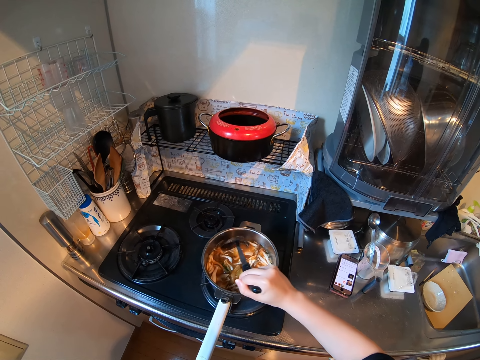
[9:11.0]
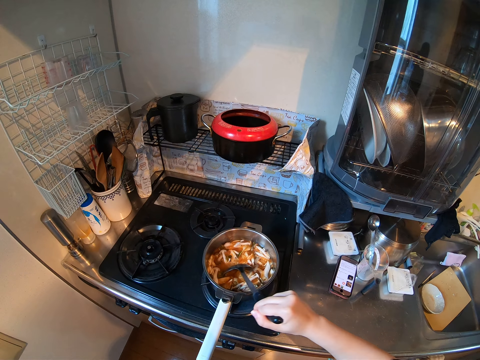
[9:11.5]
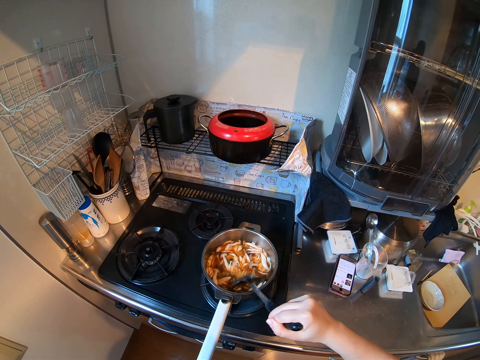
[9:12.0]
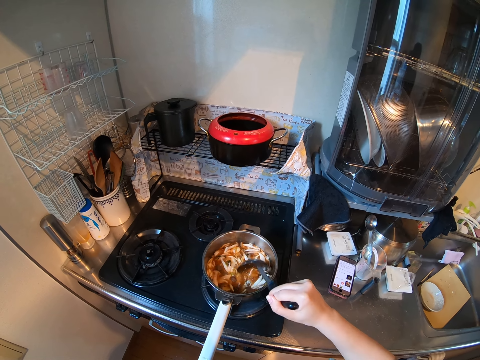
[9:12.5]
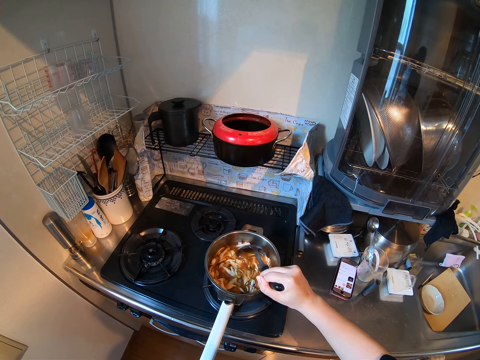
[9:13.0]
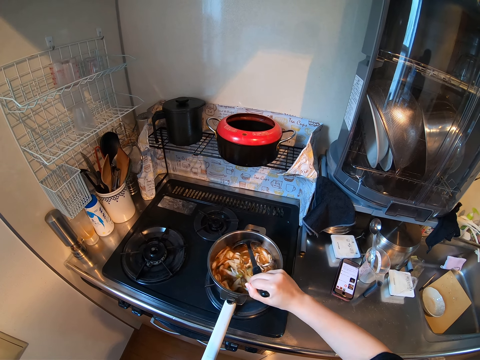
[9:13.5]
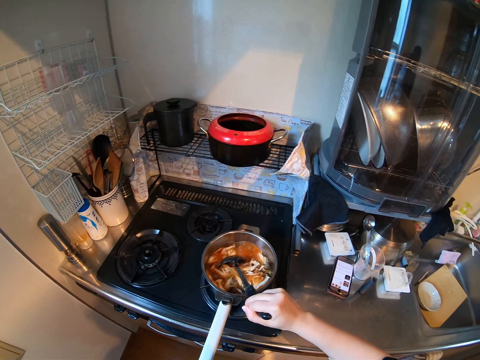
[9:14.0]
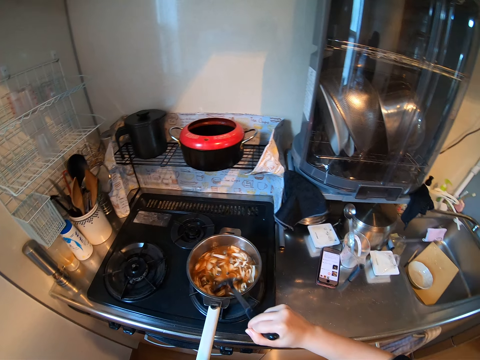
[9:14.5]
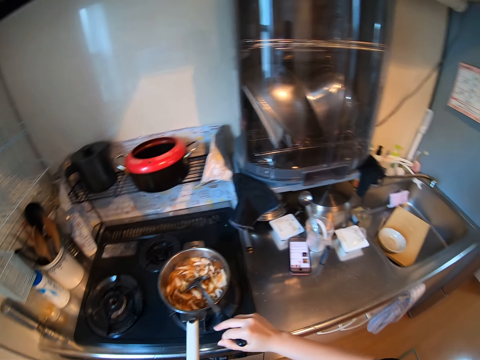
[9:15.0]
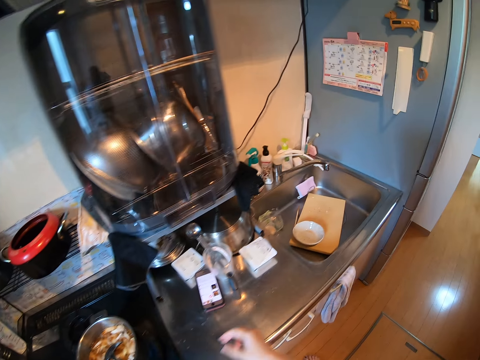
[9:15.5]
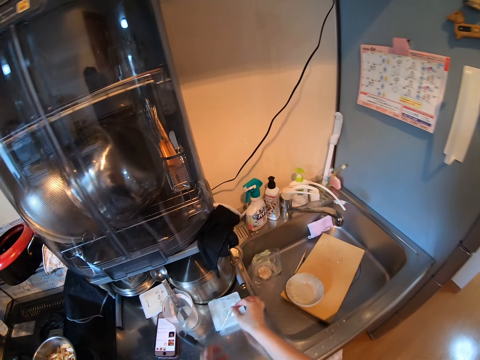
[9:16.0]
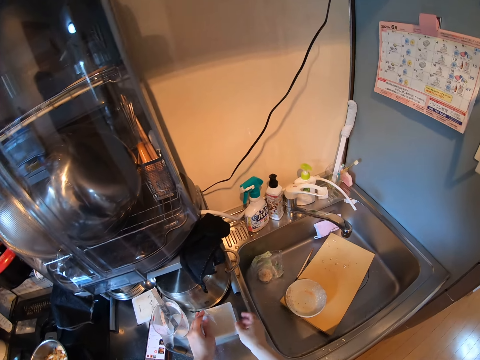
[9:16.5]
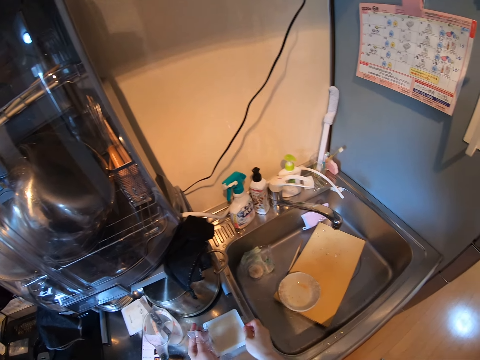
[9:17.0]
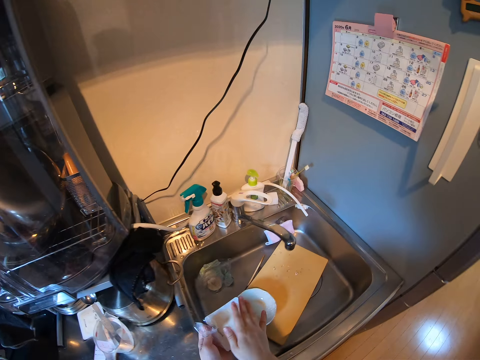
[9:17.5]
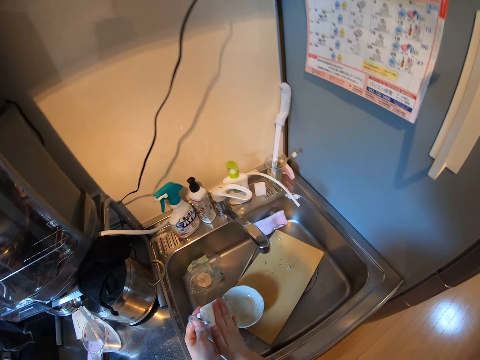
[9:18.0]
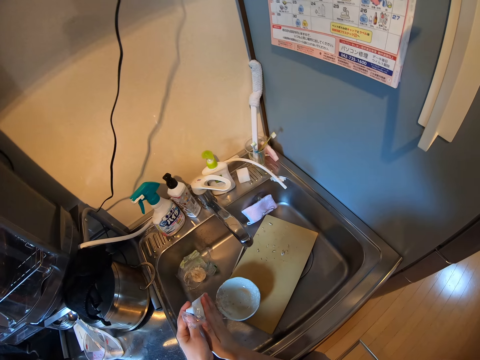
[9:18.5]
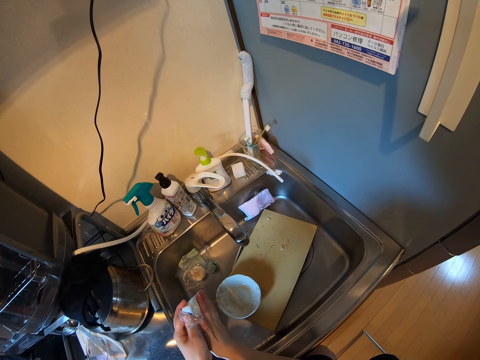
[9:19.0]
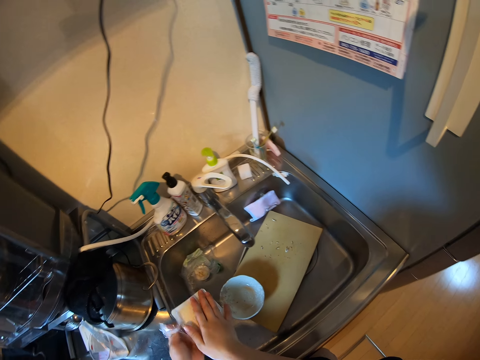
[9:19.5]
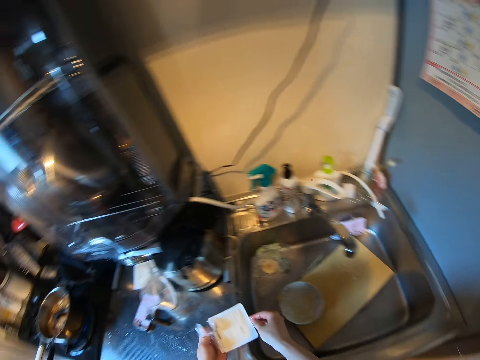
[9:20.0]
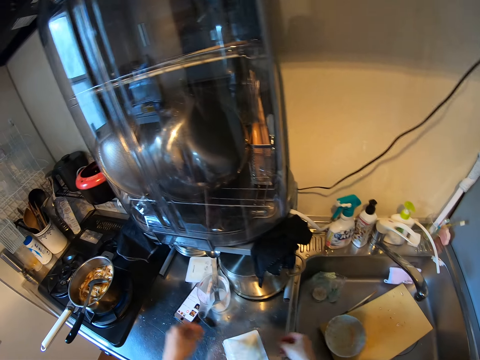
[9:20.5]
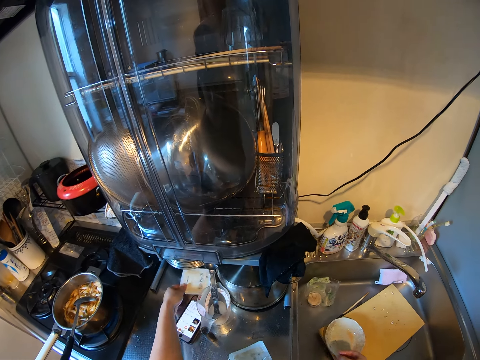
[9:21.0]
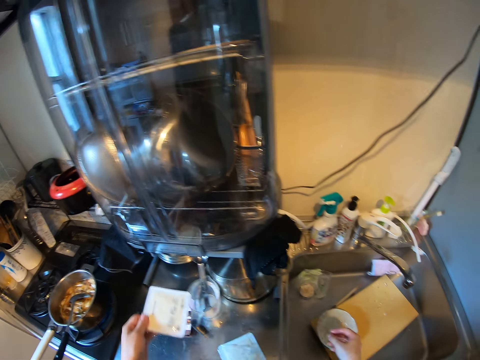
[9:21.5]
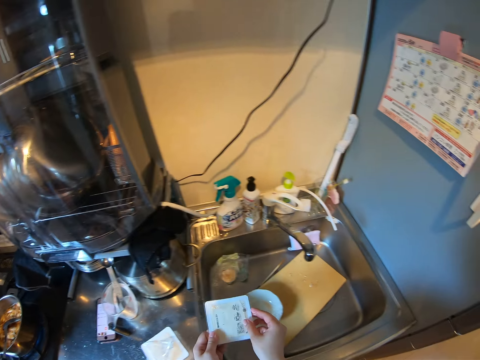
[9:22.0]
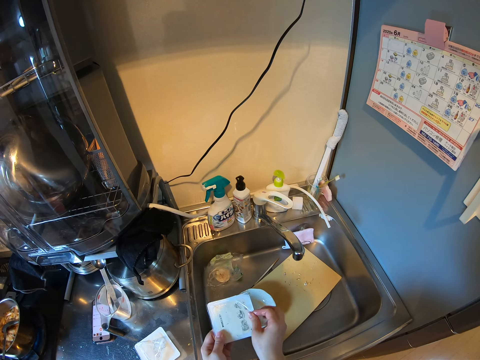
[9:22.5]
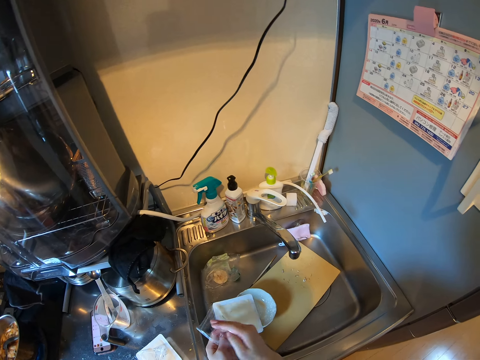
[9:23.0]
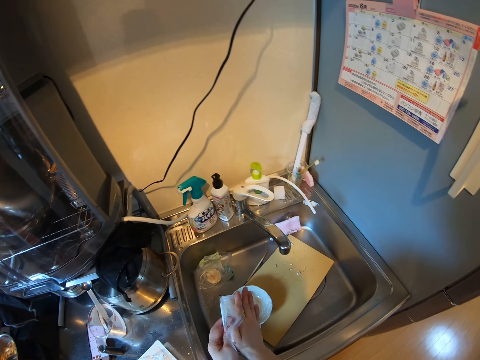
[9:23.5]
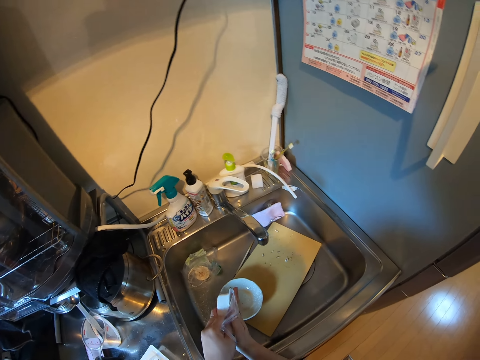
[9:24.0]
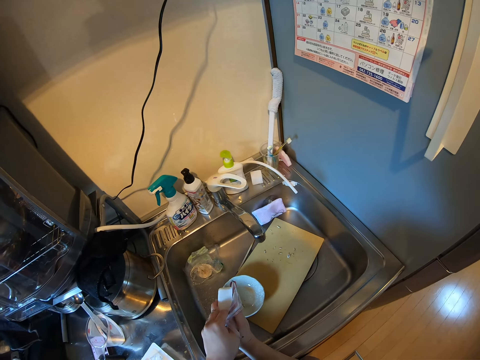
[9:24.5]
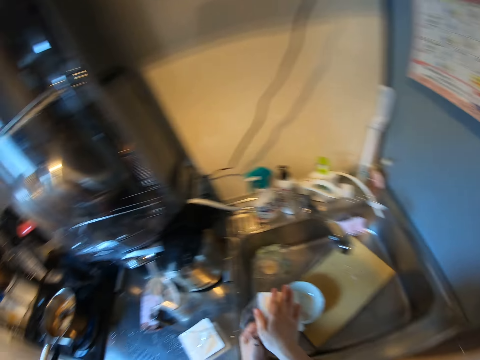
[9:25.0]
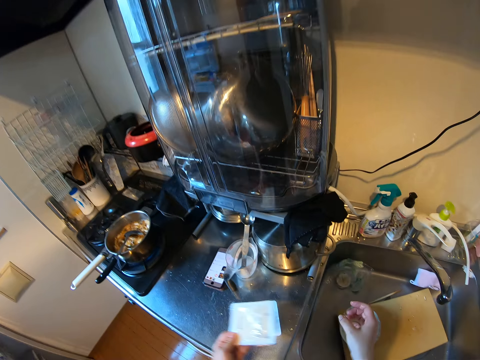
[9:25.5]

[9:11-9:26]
The camera wearer drops the cooking spoon in the pan. They lift the wrapper of a container. They pick up the container or cheese from the kitchen worktop and drain out water from the container. They turn the cheese. They drop the container on the kitchen worktop. They pick up another container from the kitchen worktop, peel the wrapper of the container and drain out water from the container.

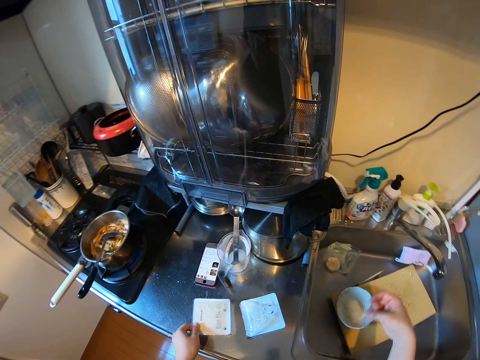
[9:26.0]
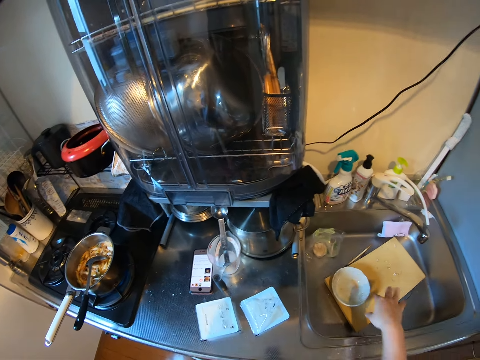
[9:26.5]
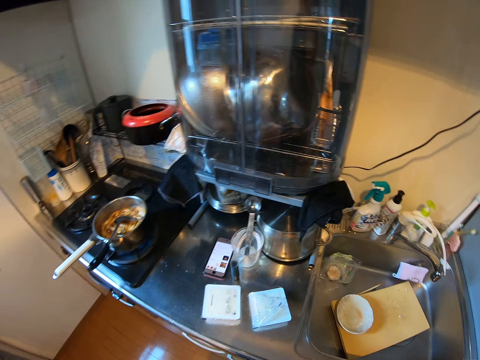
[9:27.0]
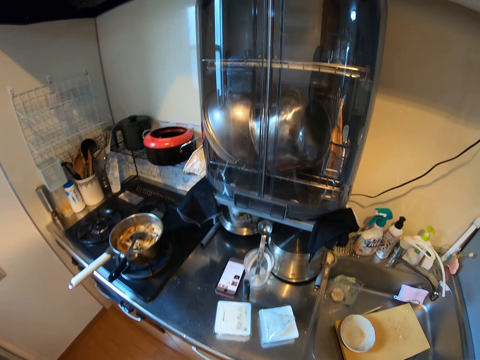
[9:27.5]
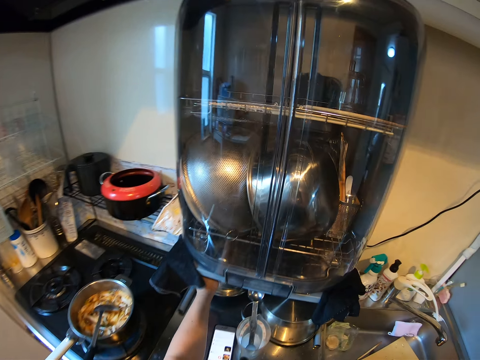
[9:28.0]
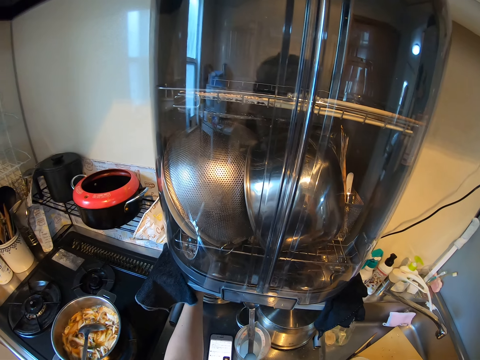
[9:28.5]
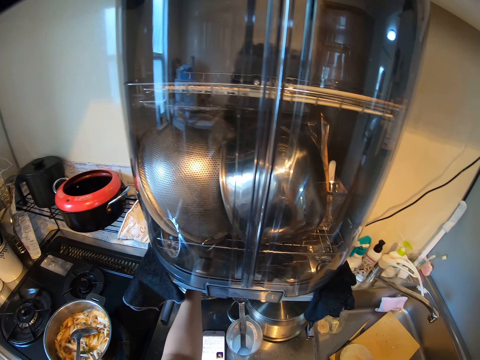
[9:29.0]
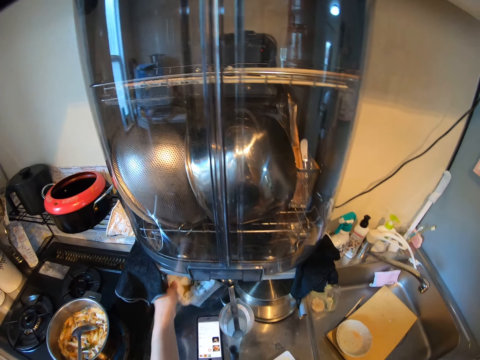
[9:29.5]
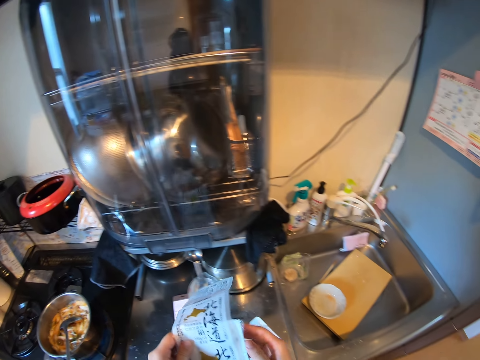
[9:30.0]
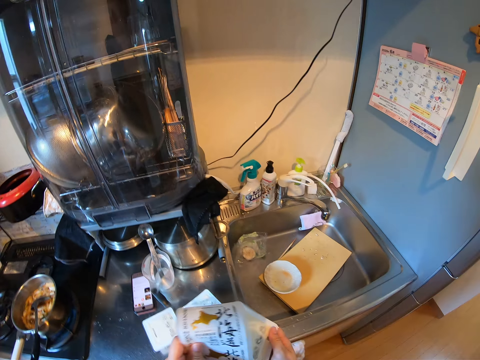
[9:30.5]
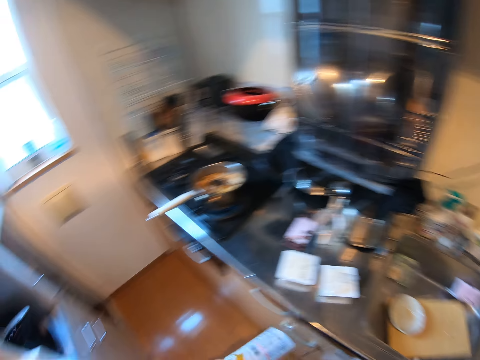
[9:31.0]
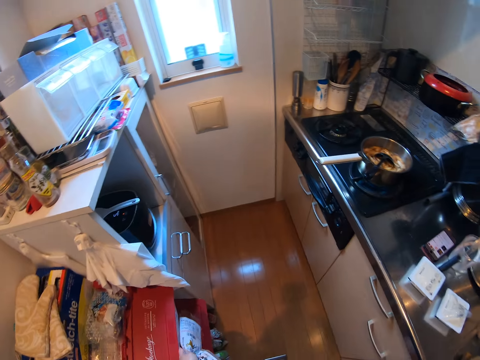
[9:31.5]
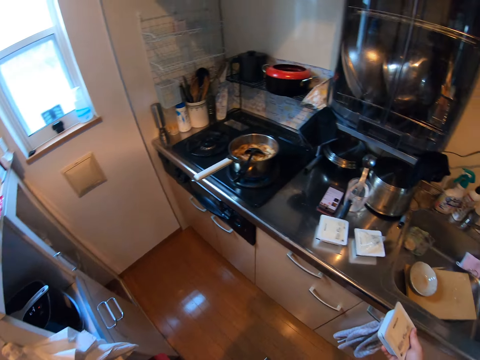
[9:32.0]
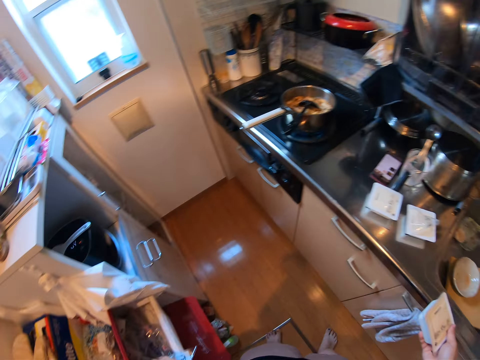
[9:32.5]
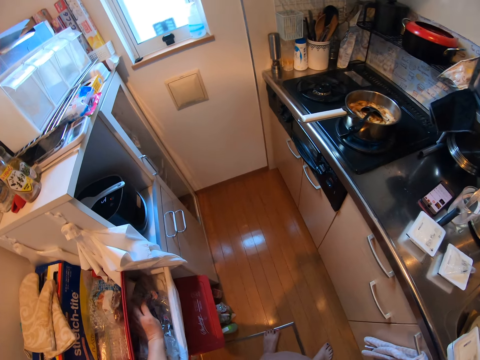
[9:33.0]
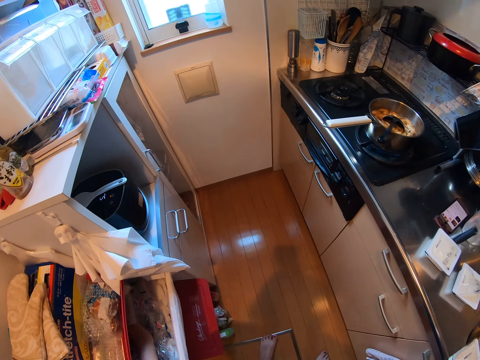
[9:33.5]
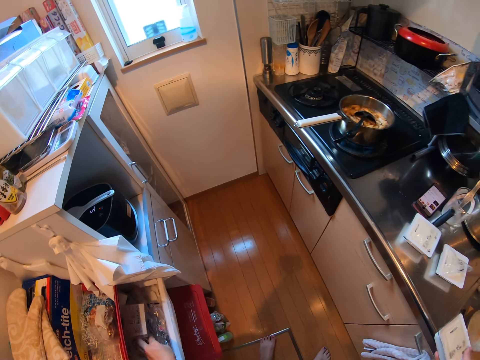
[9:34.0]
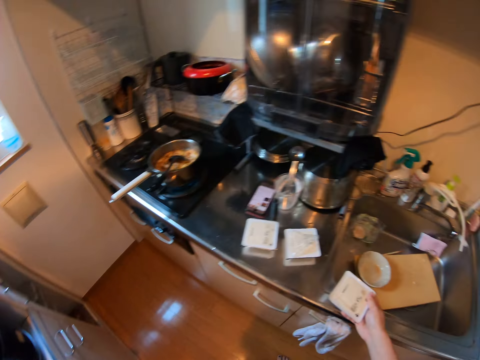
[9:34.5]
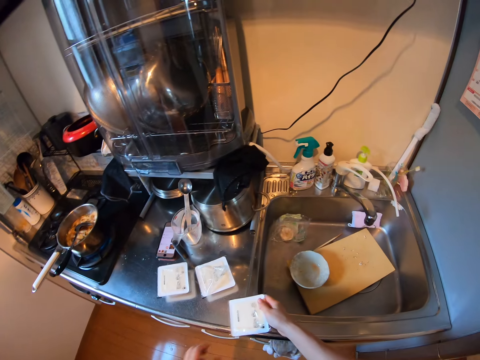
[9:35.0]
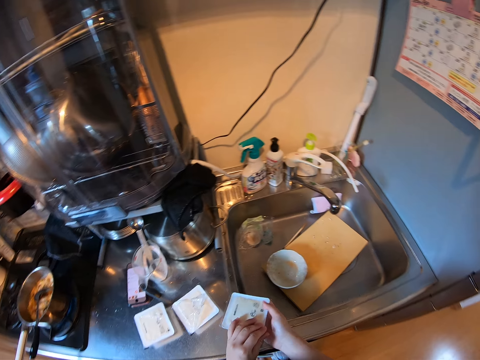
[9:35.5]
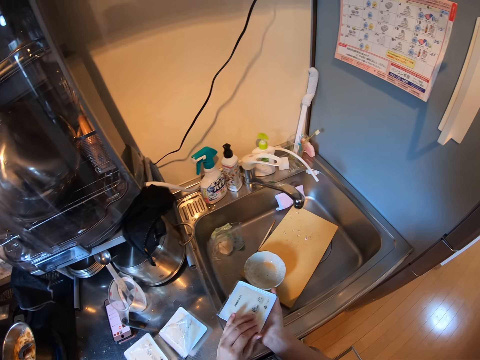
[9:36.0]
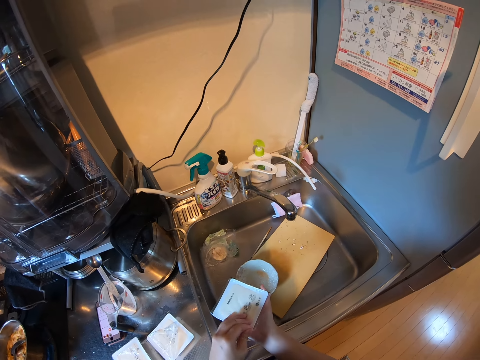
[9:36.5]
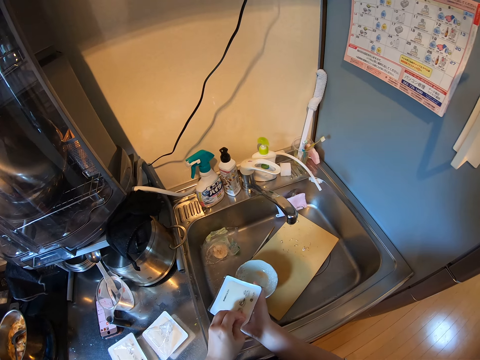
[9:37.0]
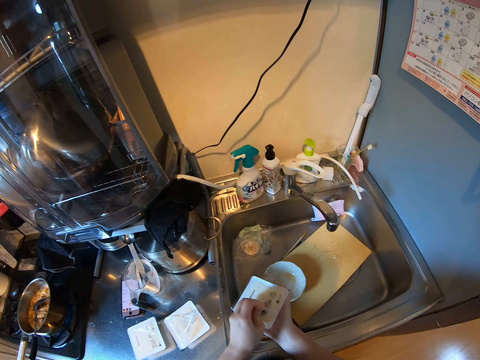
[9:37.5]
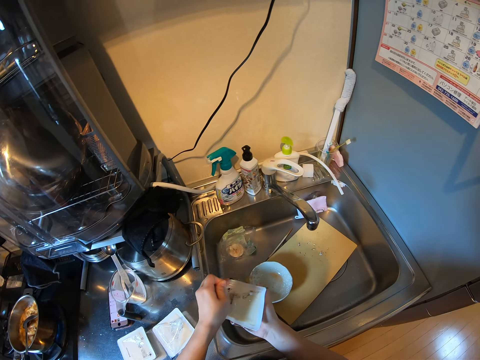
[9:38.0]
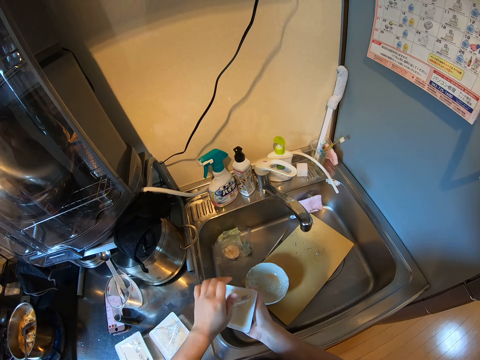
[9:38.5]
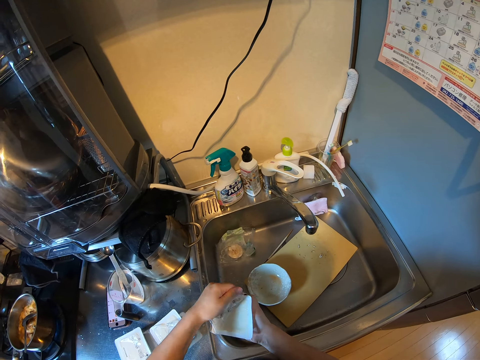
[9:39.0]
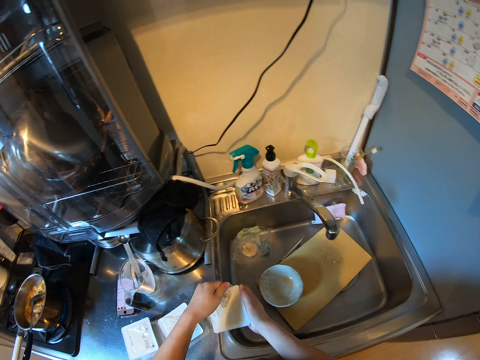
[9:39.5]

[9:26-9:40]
The camera wearer drops the container on the kitchen worktop. She puts her hand under the kitchen sterilization cabinet. She brings out a pack or paper from under the kitchen sterilization cabinet. She removes a container from the pack. She cuts the paper and puts the paper in the rack. She drops the container on the kitchen worktop, picks up the container from the kitchen worktop and peels the wrapper of the container.
